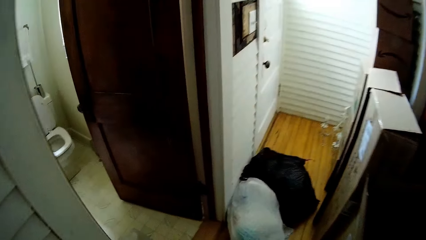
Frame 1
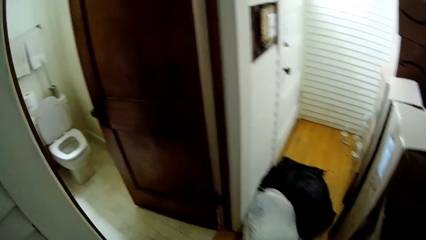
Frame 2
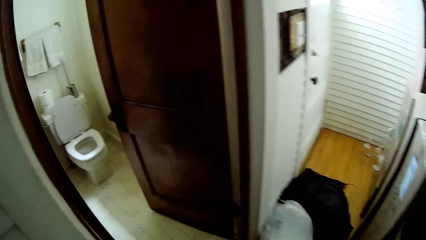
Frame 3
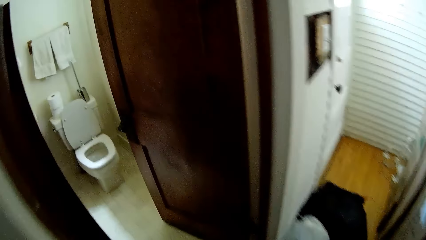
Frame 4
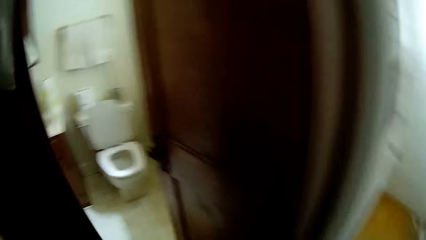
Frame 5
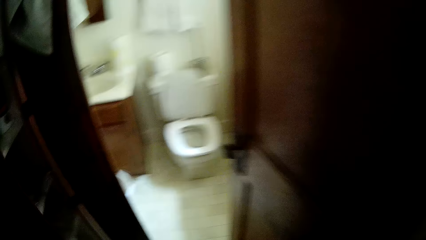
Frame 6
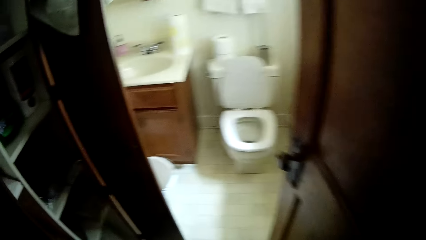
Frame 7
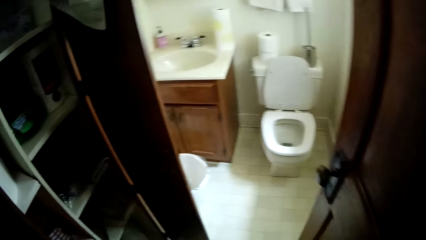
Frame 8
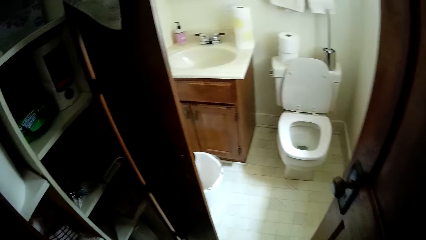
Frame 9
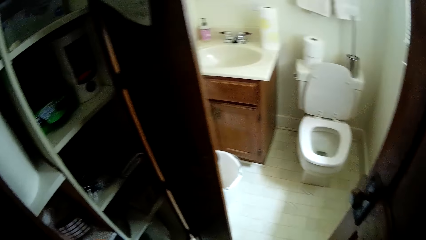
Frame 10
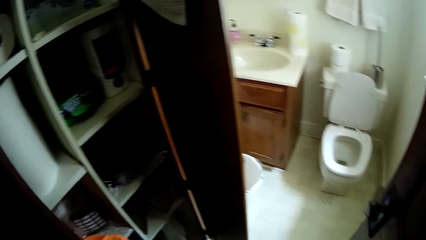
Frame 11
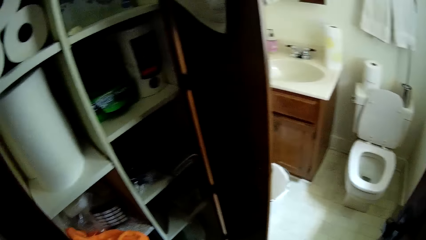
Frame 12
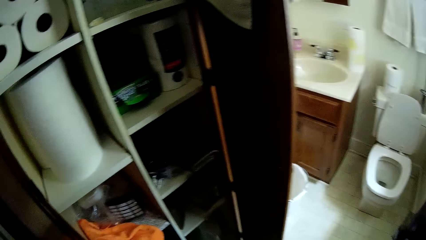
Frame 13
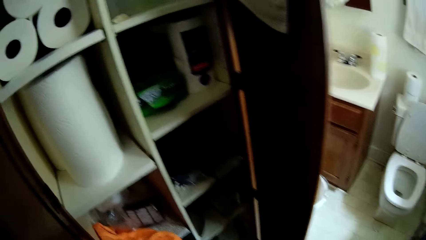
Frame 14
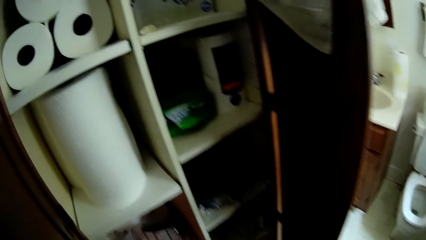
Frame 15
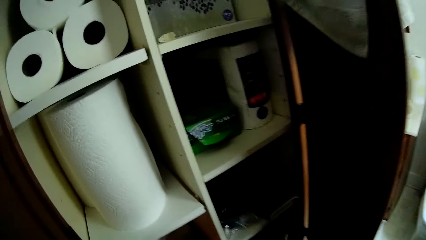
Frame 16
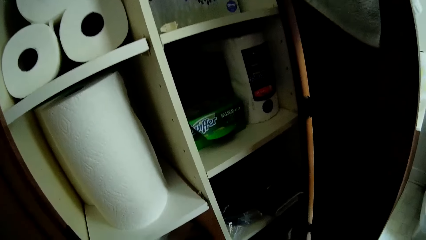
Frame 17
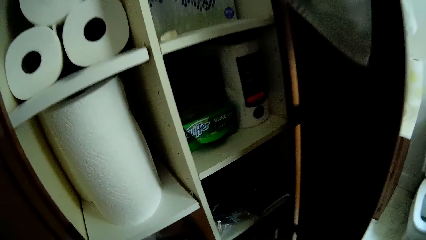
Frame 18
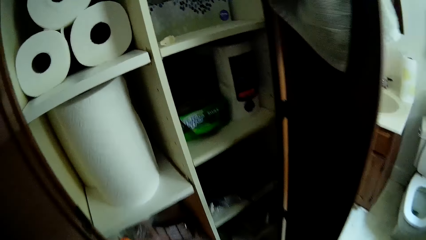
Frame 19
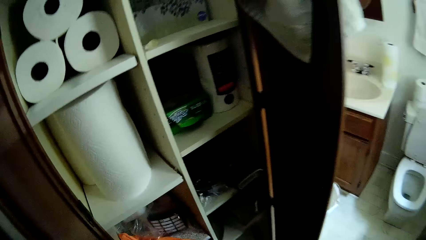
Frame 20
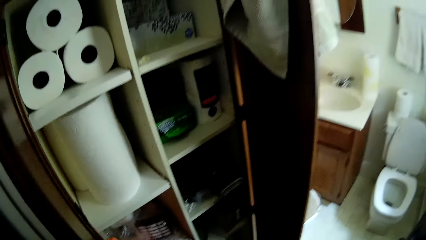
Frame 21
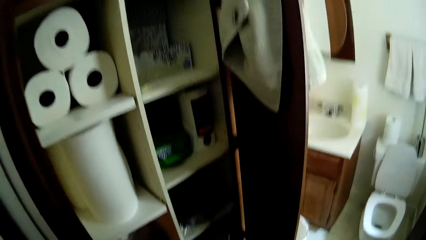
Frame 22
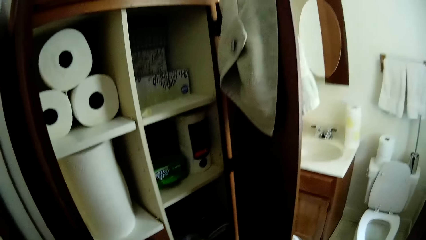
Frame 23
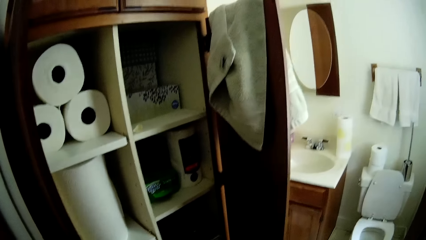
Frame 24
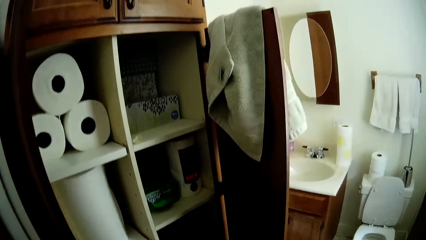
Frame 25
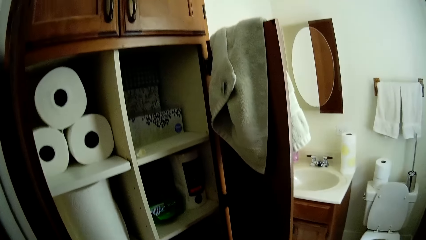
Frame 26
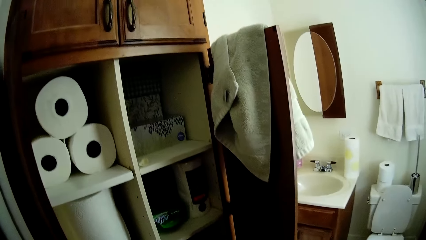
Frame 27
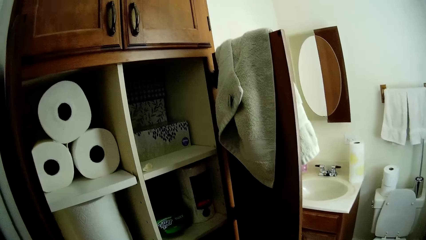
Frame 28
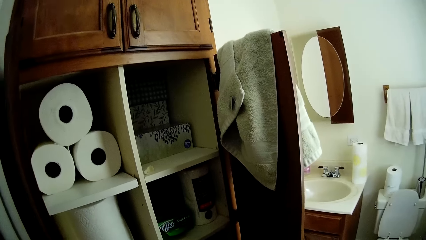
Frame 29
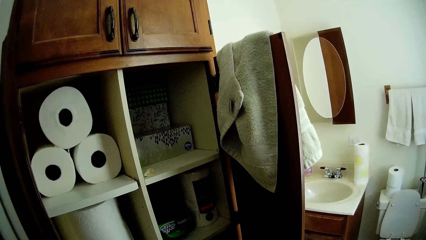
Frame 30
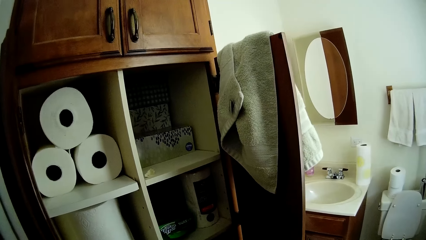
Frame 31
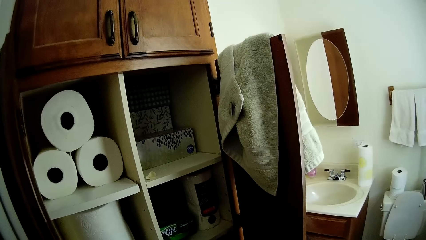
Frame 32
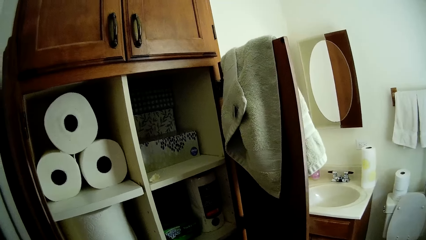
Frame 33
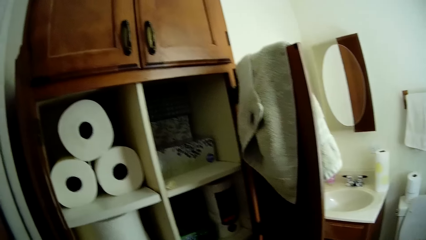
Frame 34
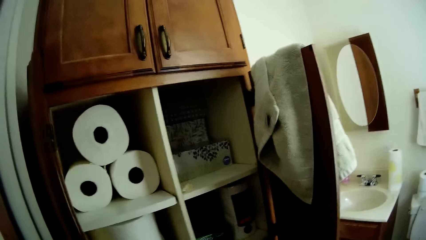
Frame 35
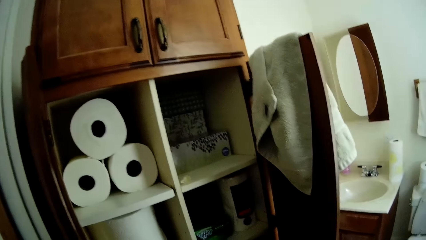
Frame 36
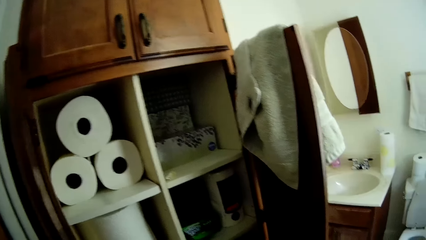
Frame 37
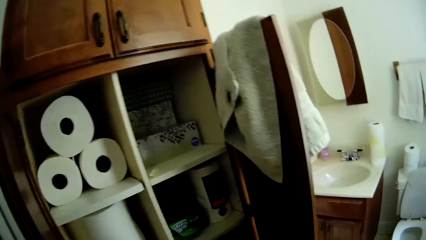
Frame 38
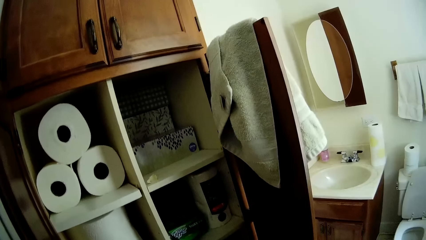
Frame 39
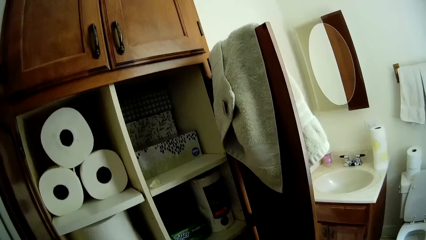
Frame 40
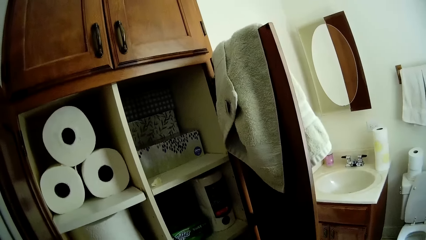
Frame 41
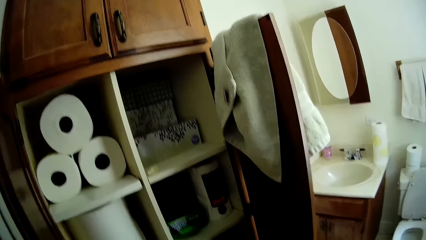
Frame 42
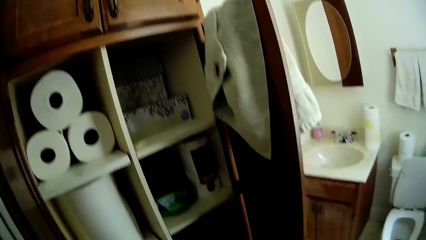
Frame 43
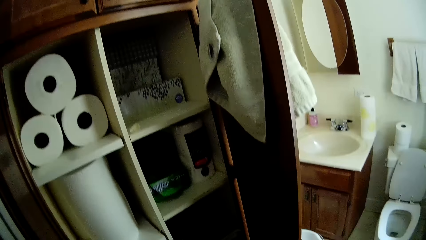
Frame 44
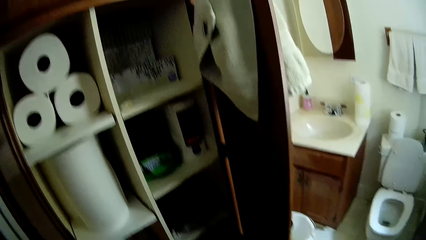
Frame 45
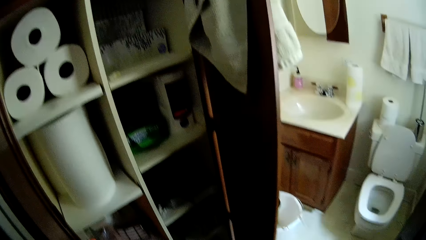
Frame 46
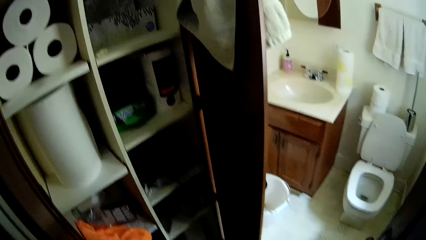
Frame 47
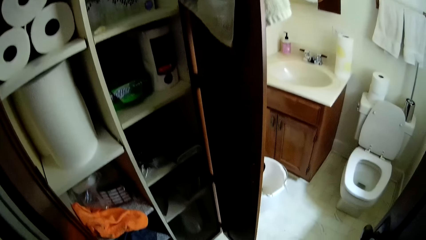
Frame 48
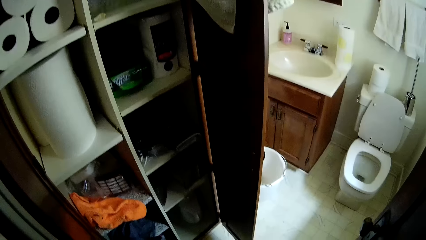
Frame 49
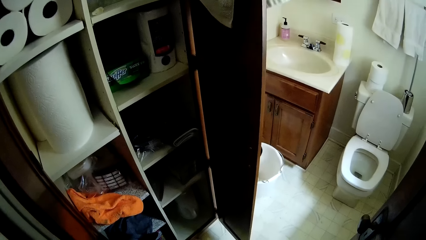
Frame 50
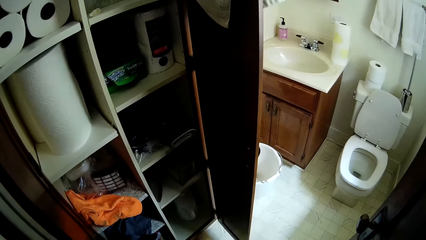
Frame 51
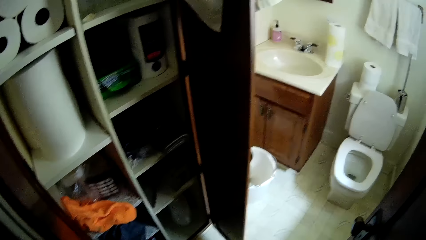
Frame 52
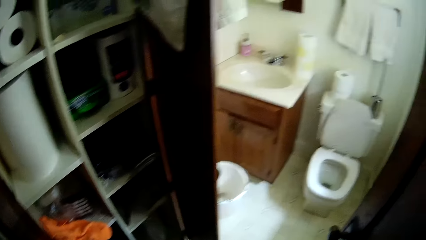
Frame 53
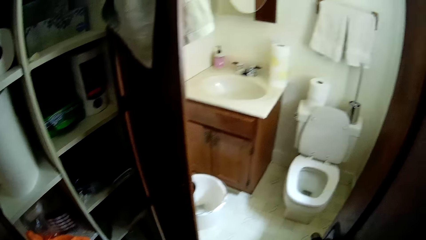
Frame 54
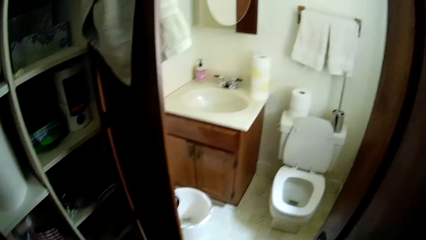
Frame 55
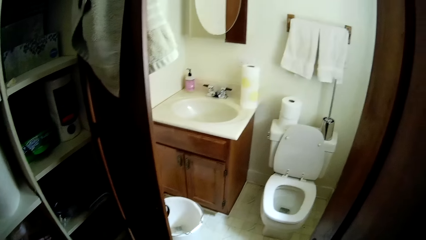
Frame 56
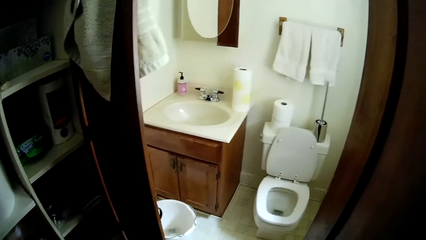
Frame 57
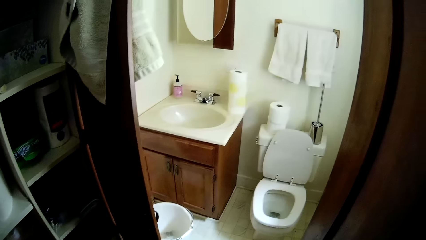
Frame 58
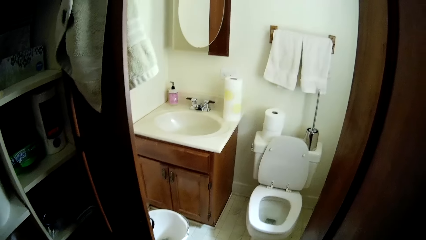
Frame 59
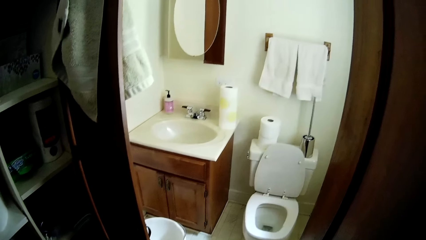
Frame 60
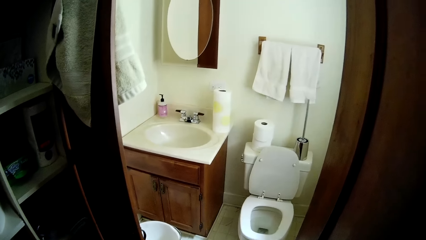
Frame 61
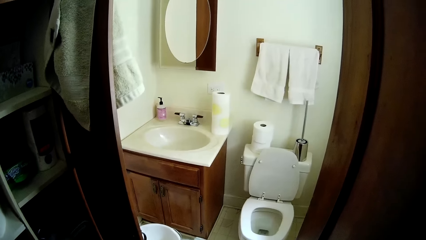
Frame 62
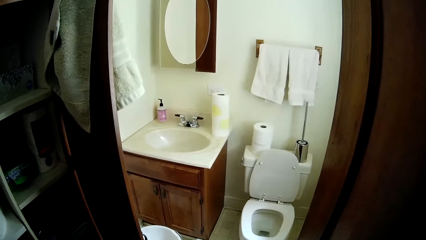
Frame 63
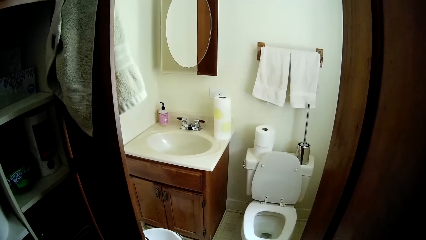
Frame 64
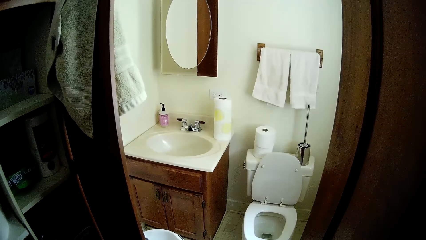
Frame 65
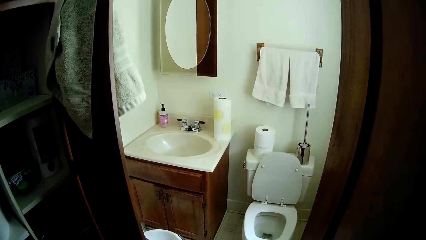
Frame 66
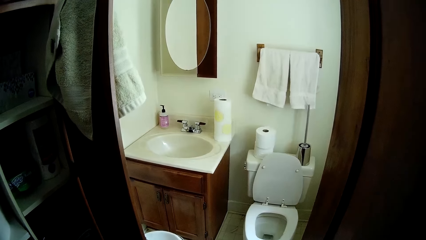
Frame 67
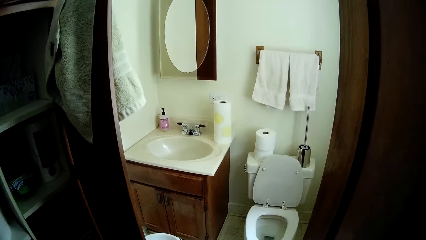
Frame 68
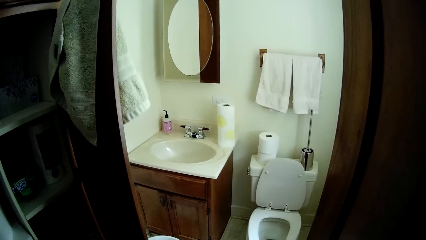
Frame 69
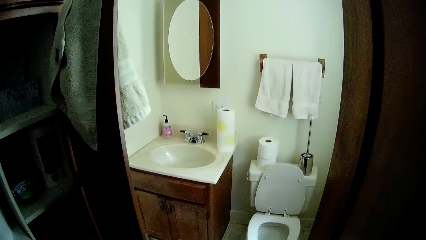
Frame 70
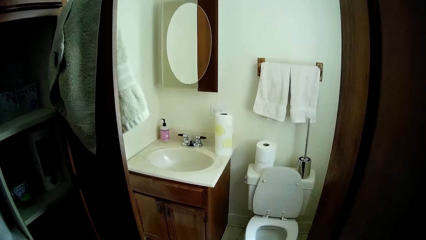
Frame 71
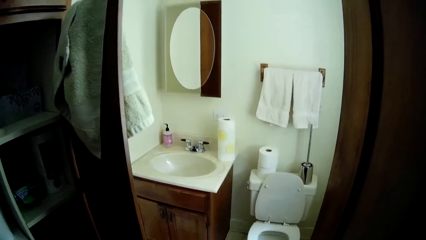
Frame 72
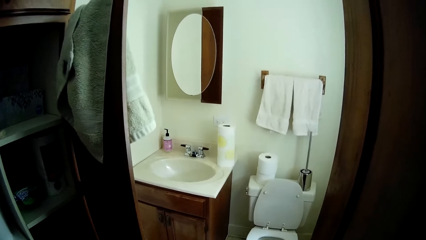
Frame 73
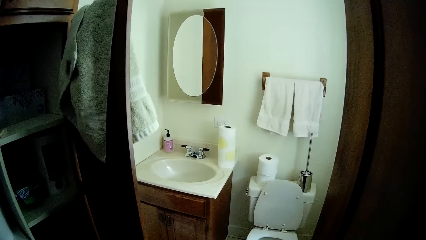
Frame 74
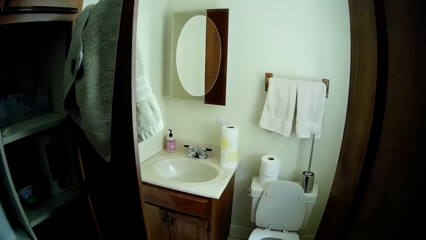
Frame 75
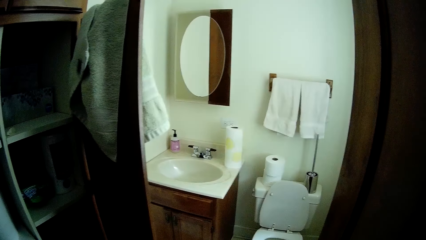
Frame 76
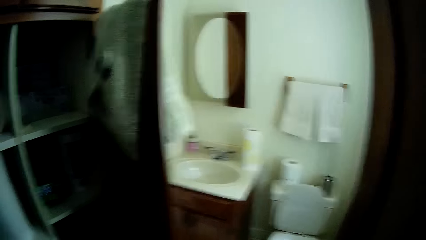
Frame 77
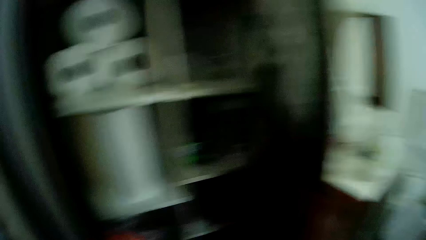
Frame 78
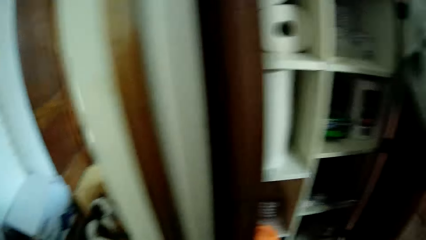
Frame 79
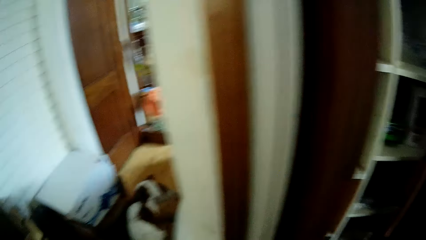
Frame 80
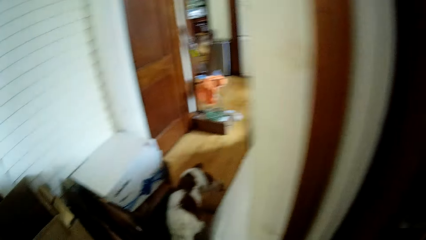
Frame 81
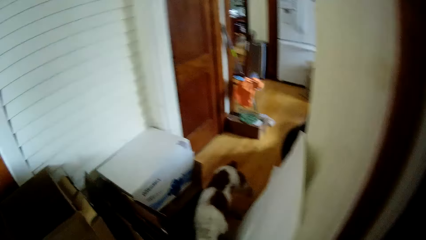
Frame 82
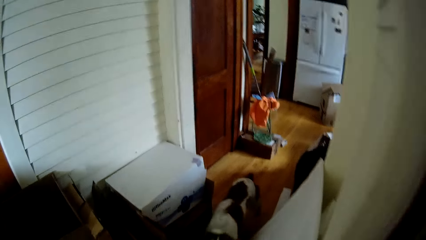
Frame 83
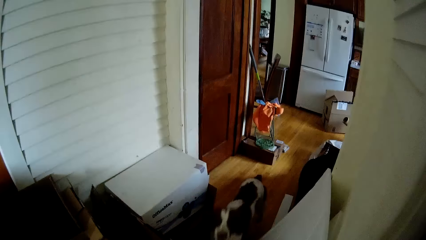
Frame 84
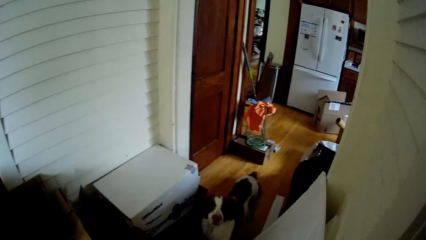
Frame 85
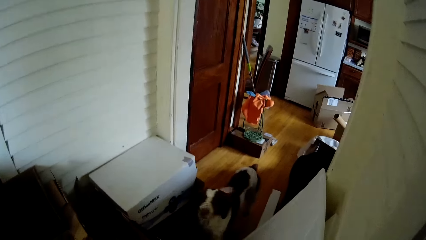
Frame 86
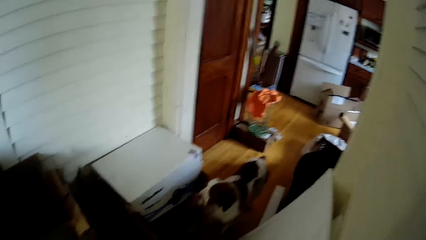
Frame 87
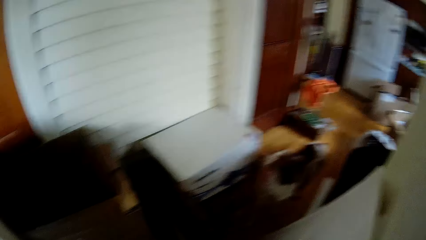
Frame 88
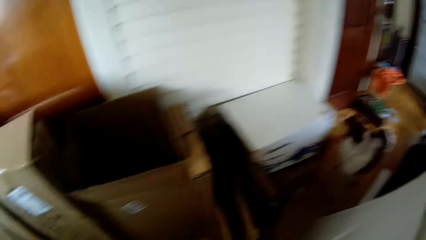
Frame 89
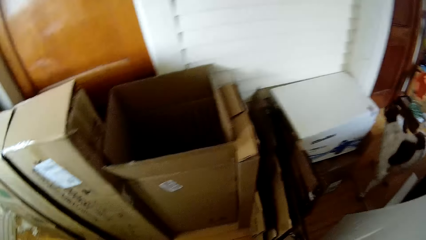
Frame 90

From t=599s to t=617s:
The camera wearer walks into a toilet. They look around a cabinet. They stare at a dog.
